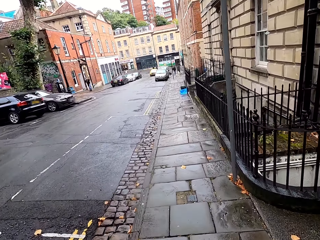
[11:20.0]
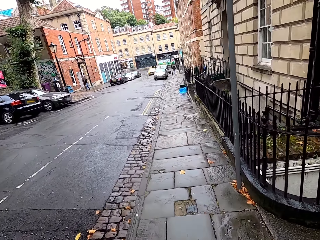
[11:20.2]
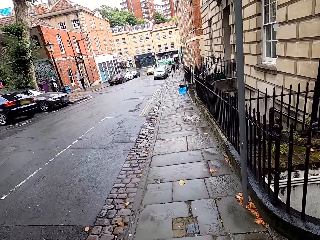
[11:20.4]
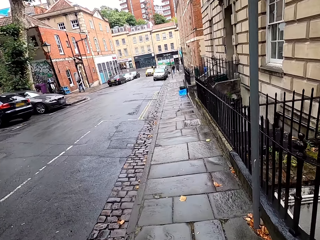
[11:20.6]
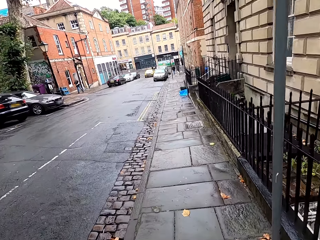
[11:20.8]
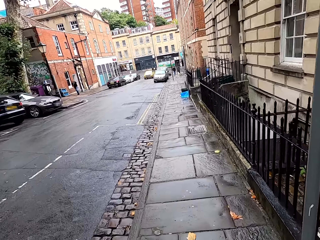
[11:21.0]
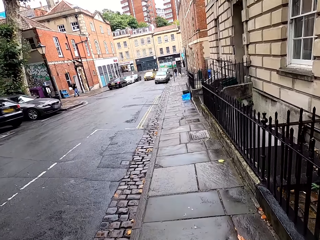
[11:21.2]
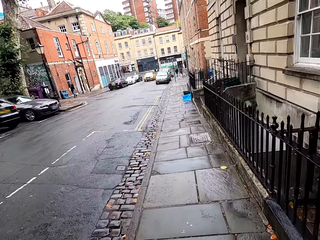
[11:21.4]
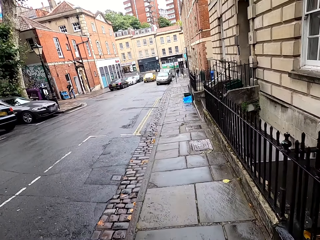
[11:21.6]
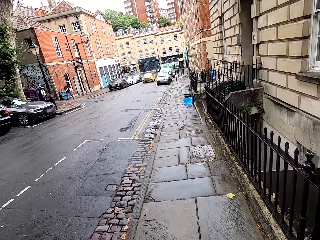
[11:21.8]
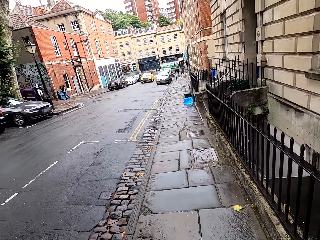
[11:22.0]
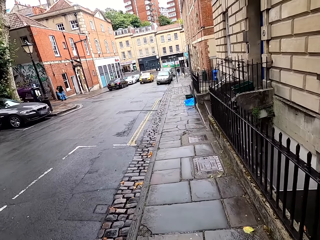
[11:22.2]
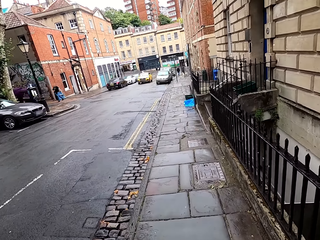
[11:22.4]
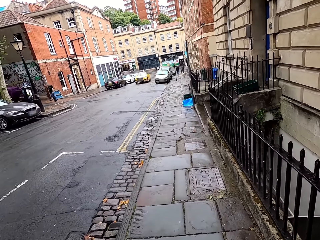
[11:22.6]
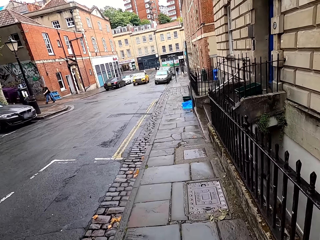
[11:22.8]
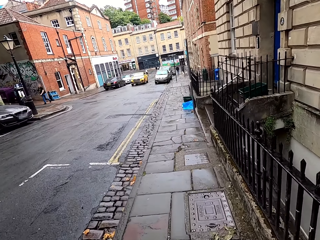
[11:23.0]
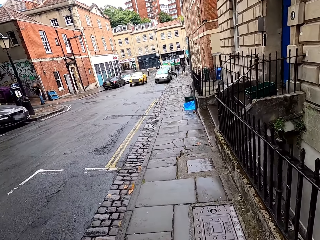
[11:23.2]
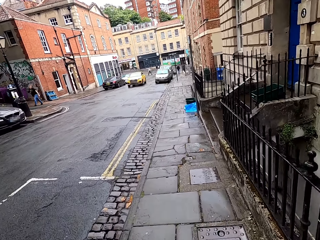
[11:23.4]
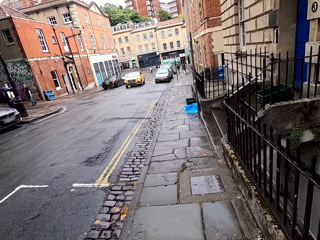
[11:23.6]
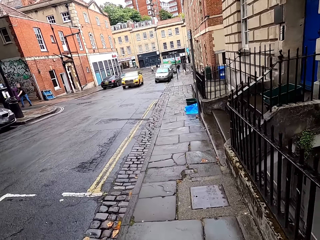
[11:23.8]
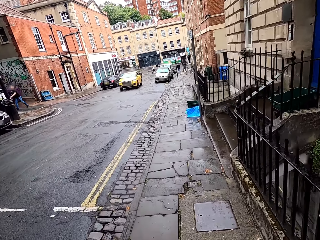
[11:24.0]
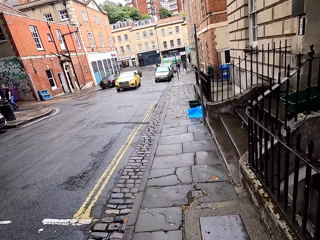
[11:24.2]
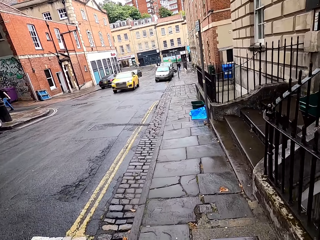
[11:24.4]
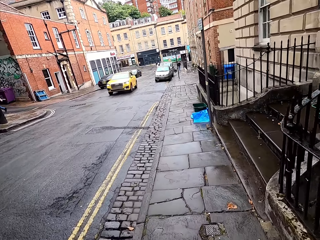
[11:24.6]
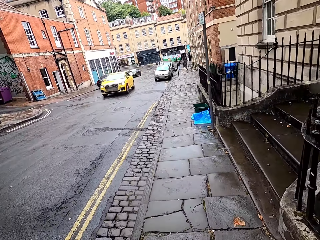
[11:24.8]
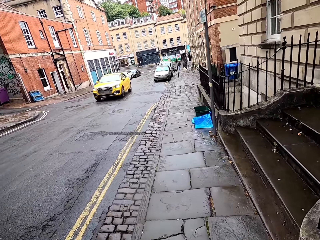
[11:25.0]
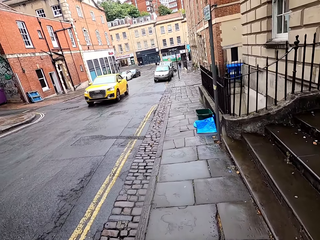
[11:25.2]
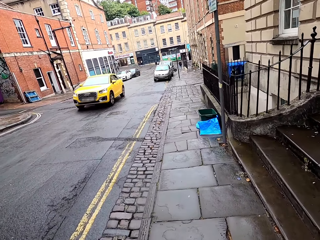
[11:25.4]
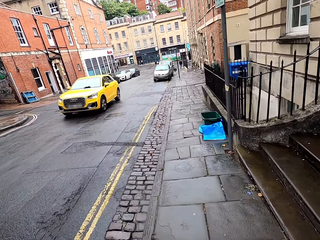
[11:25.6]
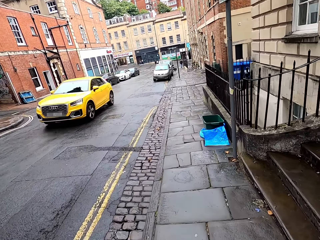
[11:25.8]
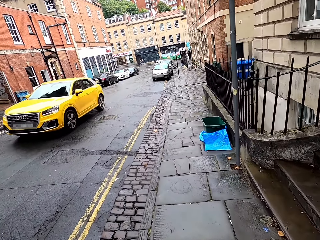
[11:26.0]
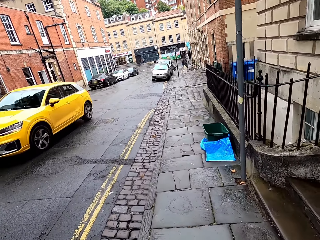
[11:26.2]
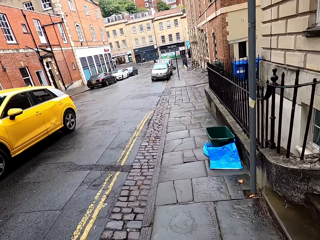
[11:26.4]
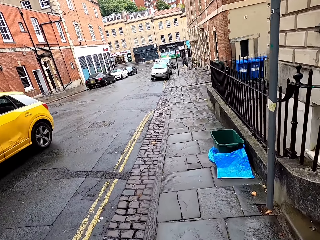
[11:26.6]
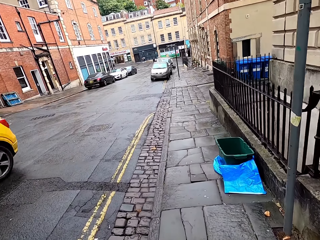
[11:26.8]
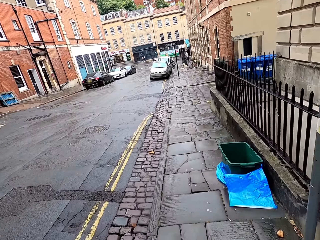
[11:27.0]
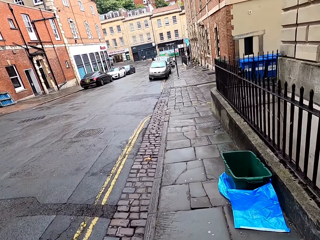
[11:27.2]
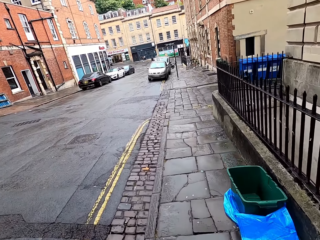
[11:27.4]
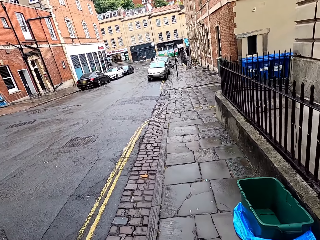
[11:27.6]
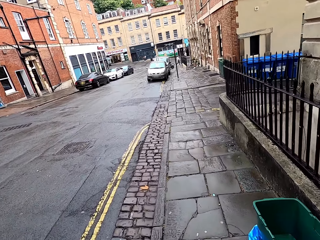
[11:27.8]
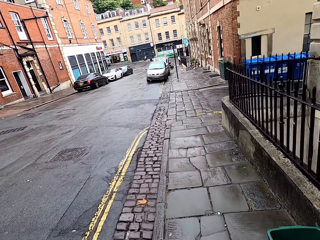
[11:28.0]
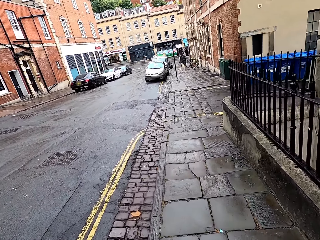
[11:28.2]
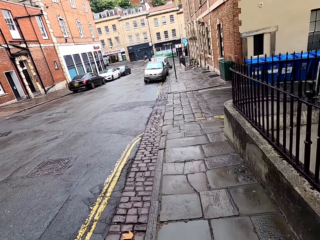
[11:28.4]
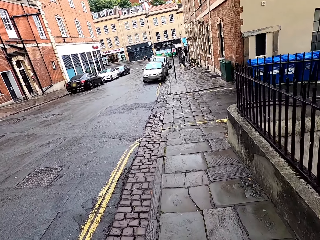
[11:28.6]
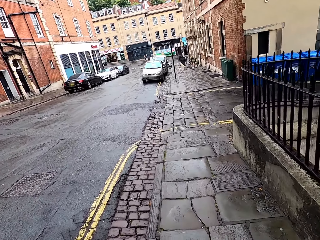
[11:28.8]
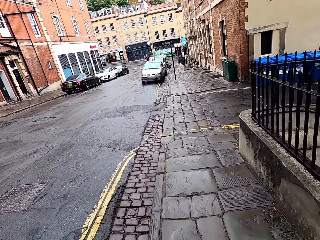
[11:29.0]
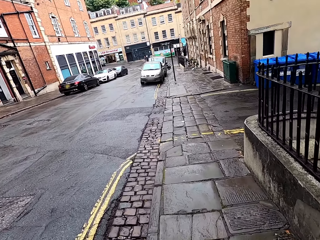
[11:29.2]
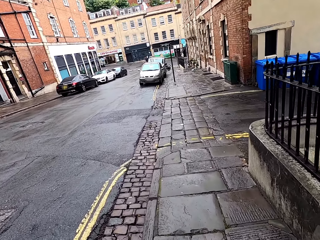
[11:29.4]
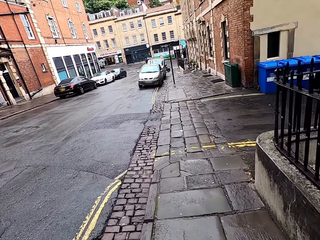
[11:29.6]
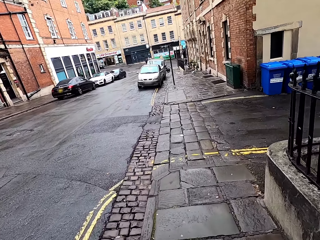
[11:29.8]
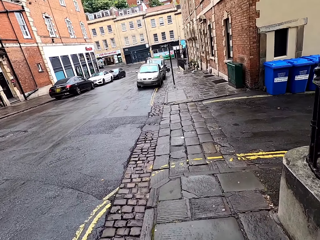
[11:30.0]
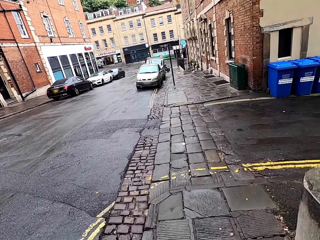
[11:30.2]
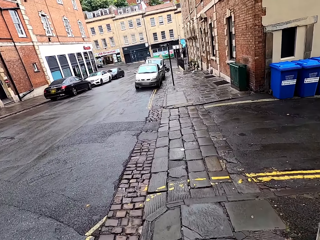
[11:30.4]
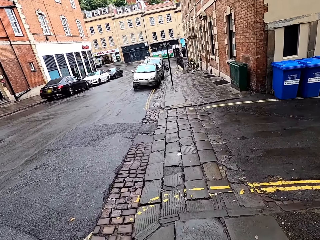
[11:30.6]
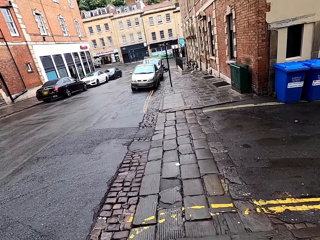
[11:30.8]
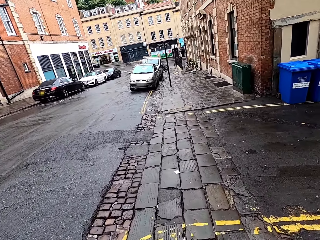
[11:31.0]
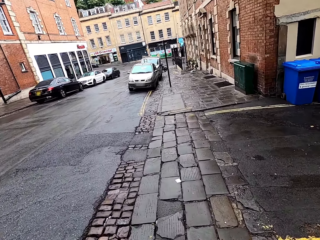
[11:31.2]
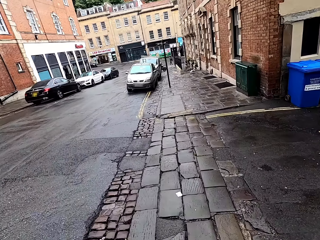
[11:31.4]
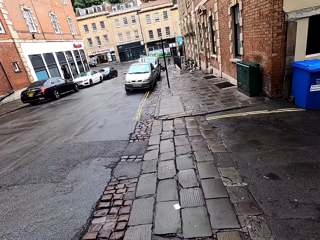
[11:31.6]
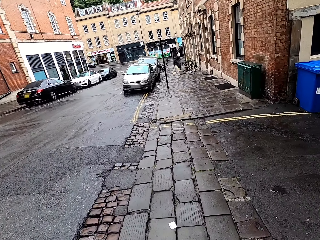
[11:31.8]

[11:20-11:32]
A person crosses the road. The camera wearer walks past the yellow car.

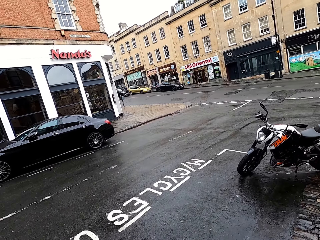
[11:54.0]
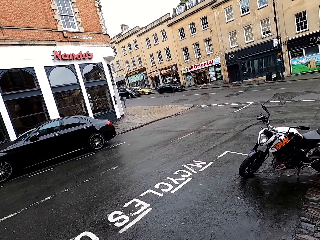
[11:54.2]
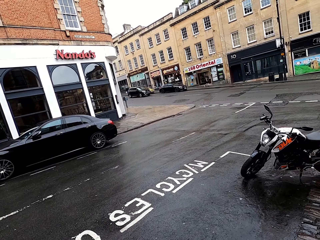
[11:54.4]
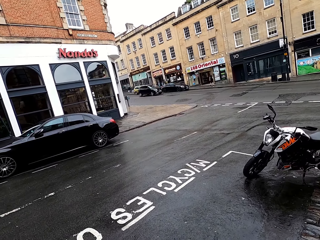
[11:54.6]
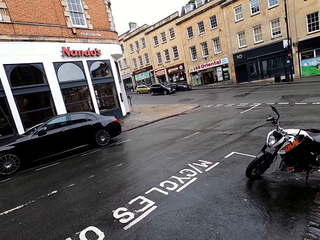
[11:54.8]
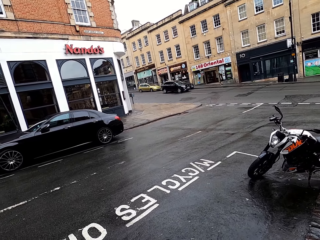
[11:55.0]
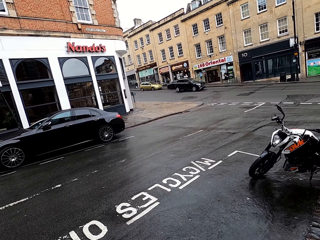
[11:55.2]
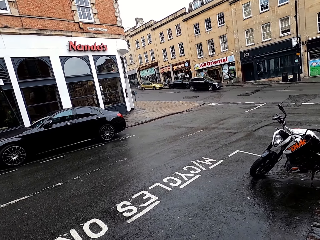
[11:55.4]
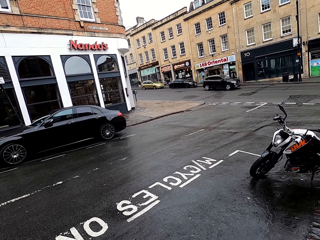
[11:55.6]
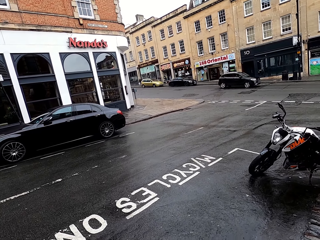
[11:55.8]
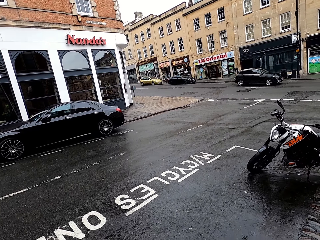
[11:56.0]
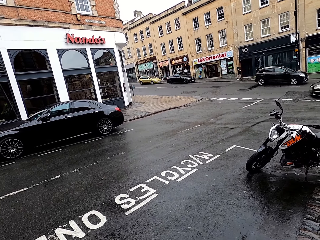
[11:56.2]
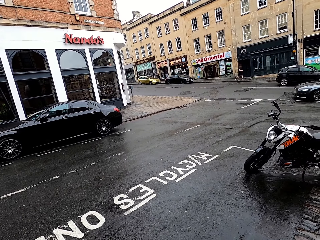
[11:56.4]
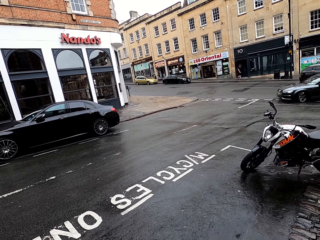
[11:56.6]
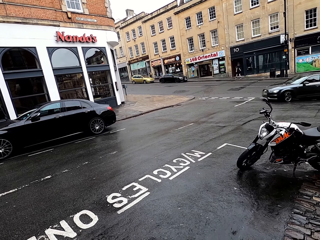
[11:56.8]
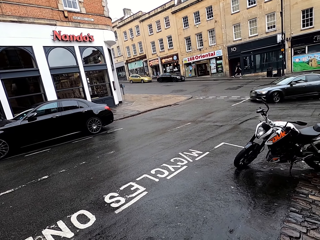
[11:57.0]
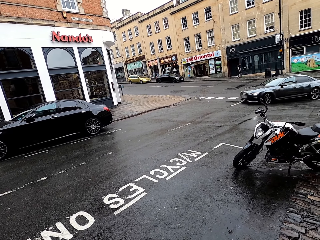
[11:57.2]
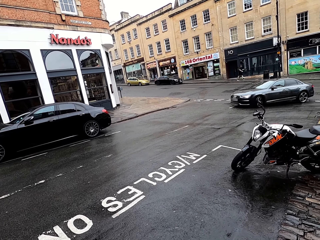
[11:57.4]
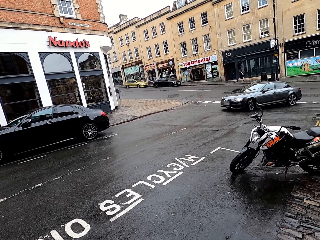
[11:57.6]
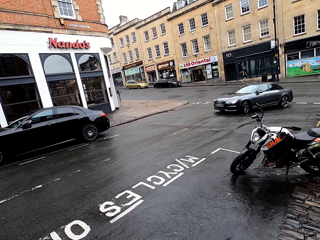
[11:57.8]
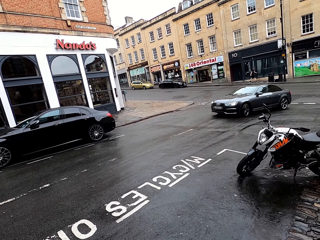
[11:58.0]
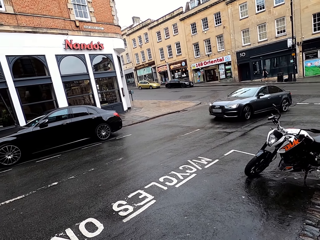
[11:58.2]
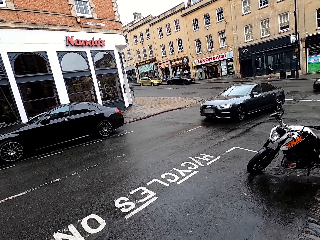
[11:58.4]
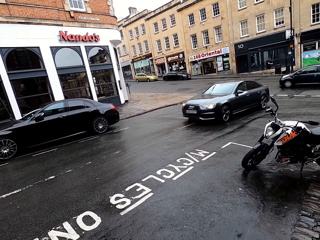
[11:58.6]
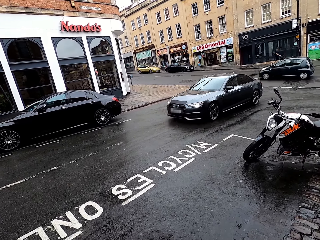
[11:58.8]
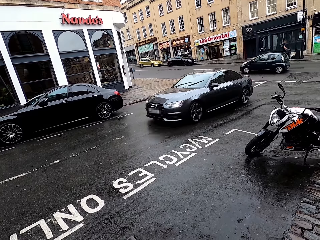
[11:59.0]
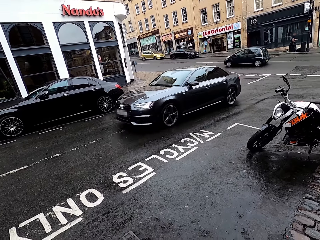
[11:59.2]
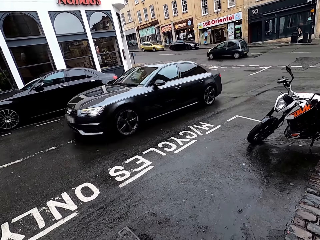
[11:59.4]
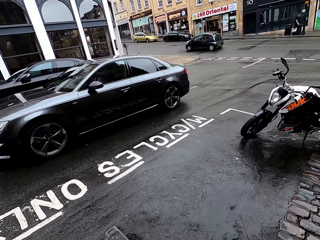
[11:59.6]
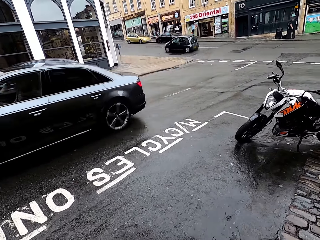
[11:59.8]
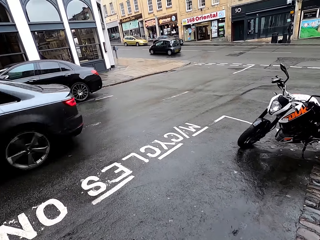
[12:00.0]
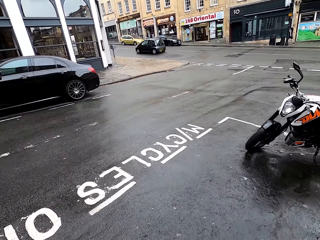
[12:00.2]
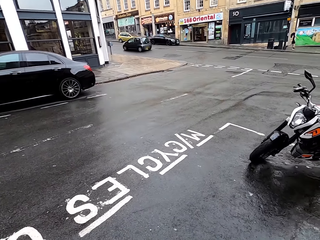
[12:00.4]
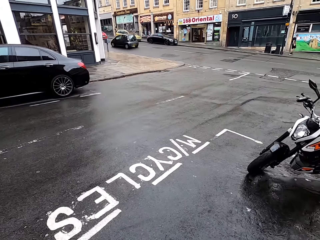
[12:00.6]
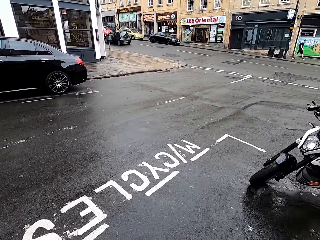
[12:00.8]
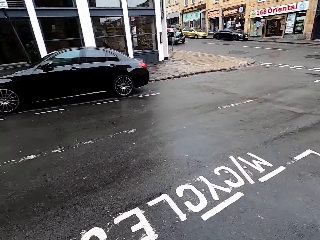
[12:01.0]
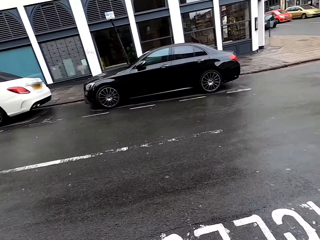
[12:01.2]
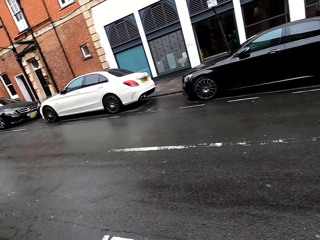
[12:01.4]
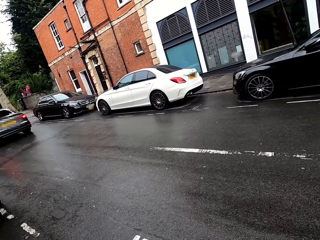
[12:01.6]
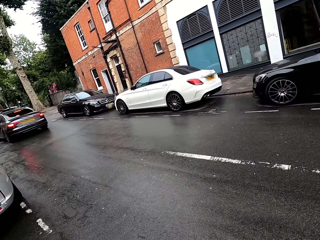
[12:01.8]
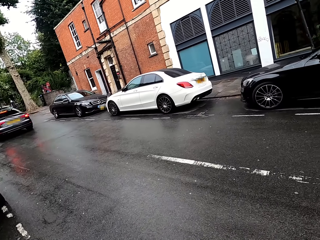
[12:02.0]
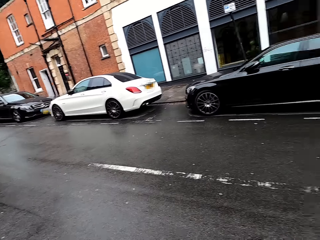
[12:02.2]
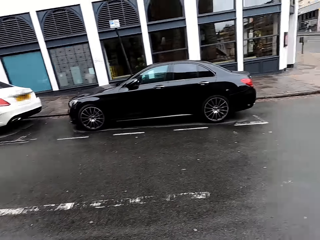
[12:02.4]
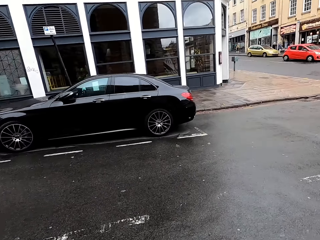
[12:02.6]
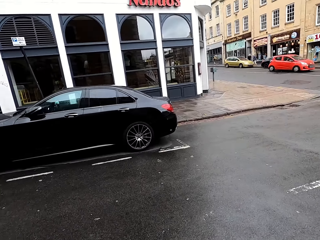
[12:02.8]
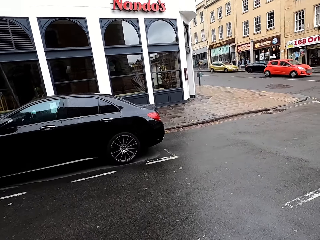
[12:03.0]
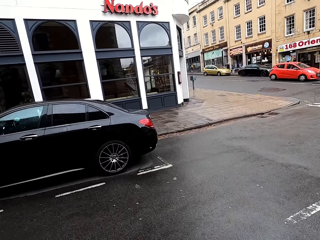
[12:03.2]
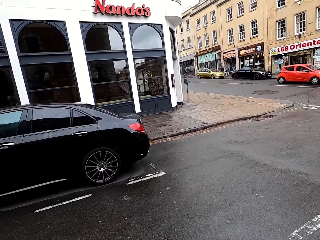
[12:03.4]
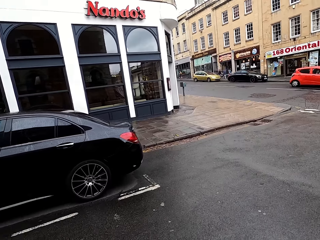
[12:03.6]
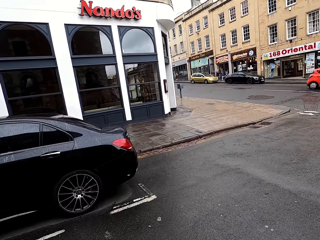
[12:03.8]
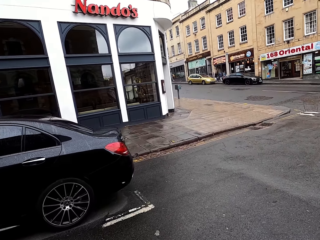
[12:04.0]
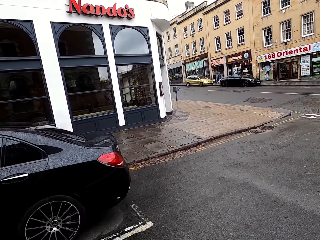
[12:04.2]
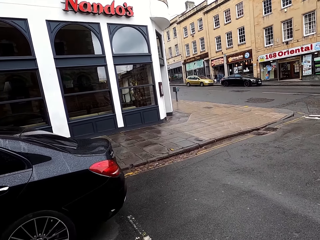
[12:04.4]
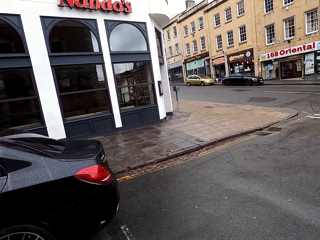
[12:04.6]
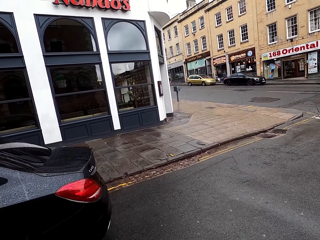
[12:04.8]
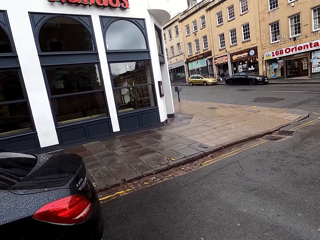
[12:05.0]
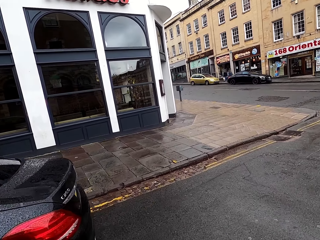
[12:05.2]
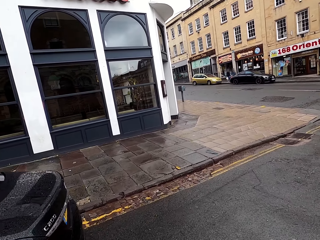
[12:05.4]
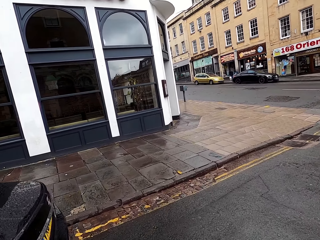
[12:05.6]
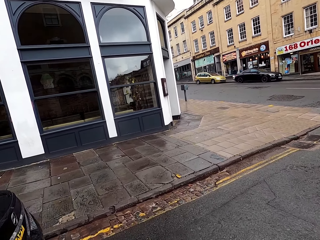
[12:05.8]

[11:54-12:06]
The camera wearer stands. They walk past the black car. They turn back.
